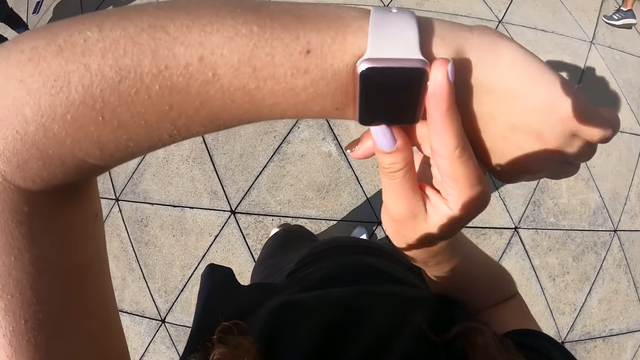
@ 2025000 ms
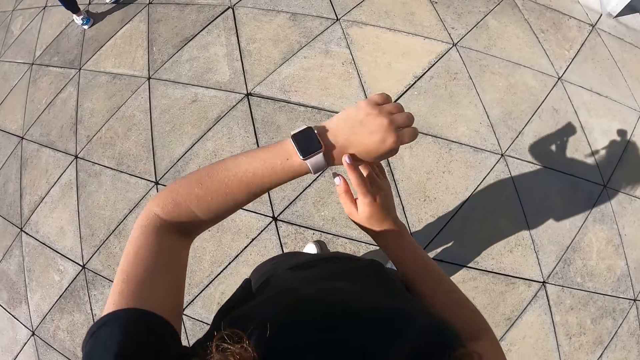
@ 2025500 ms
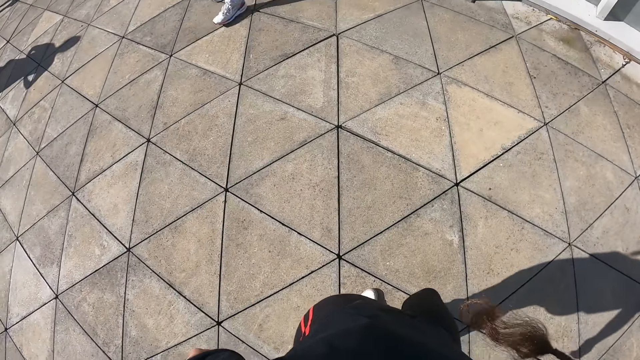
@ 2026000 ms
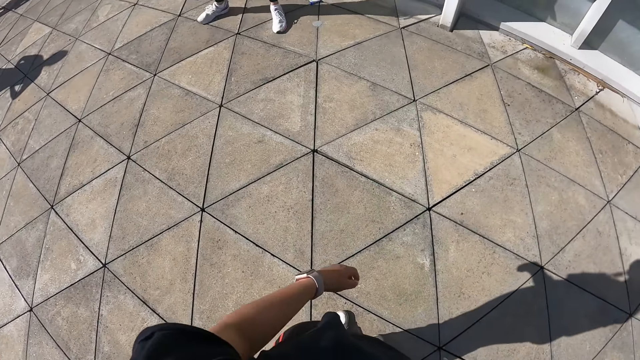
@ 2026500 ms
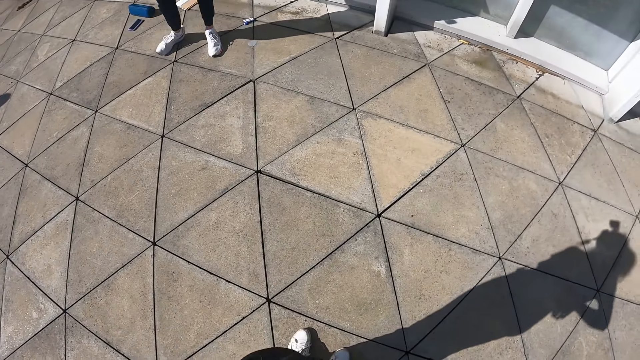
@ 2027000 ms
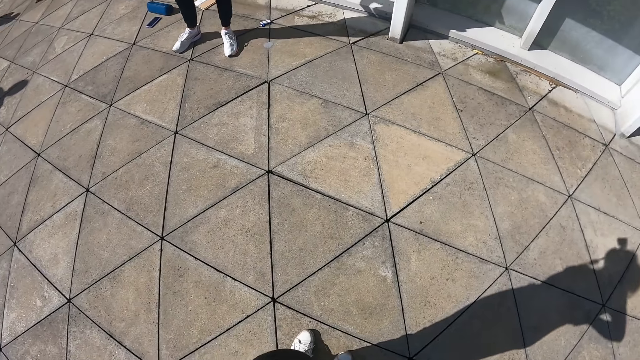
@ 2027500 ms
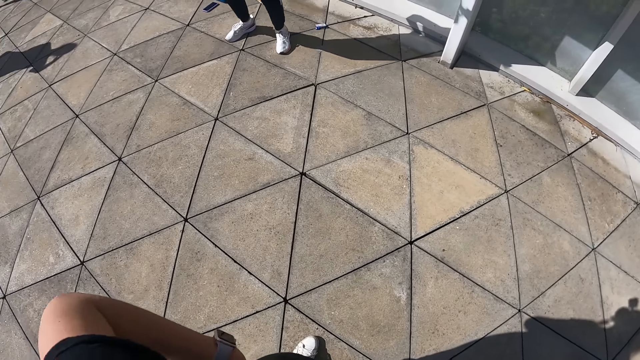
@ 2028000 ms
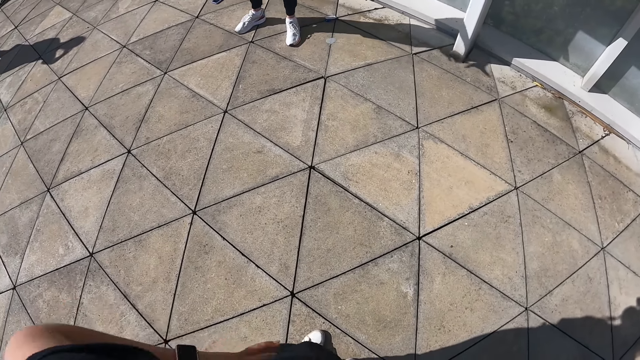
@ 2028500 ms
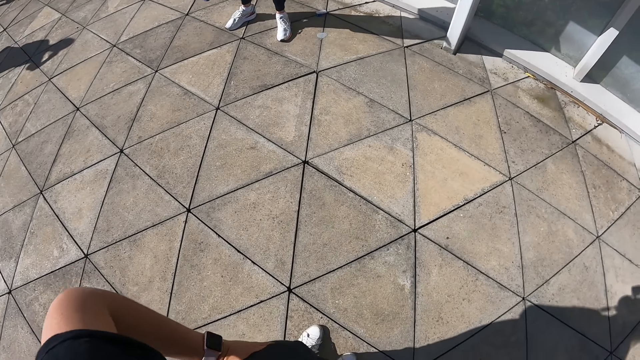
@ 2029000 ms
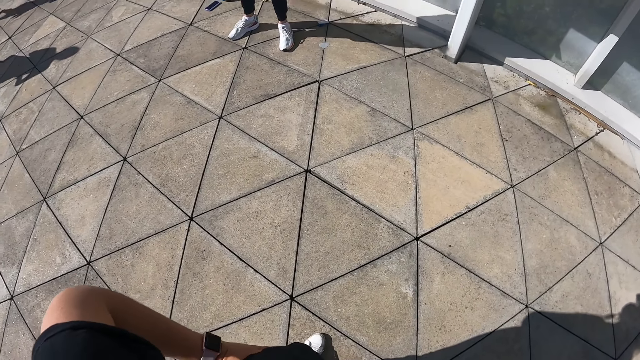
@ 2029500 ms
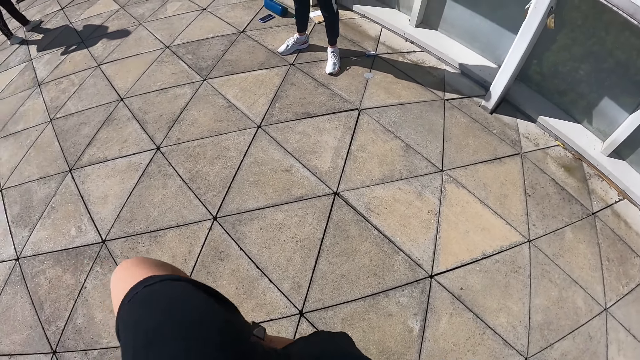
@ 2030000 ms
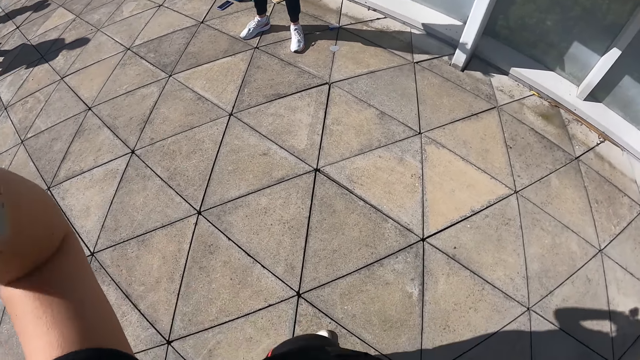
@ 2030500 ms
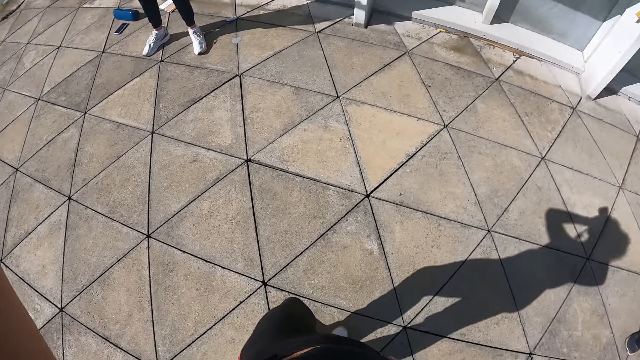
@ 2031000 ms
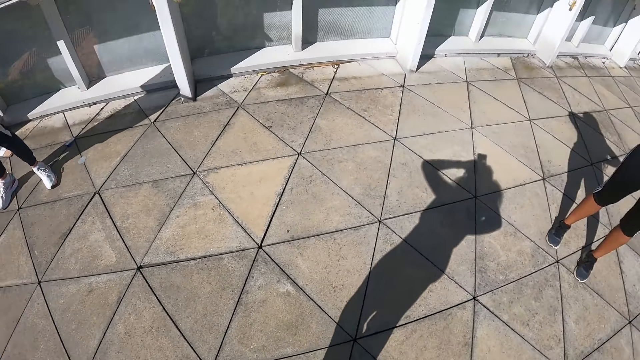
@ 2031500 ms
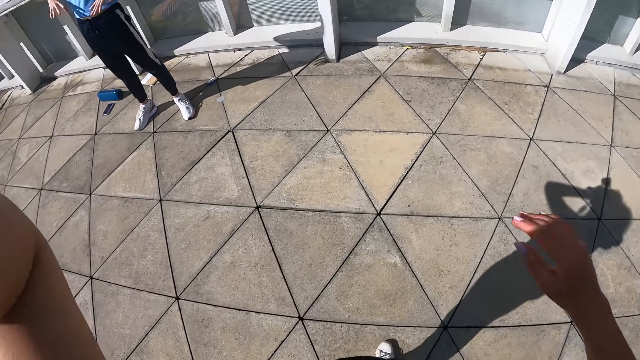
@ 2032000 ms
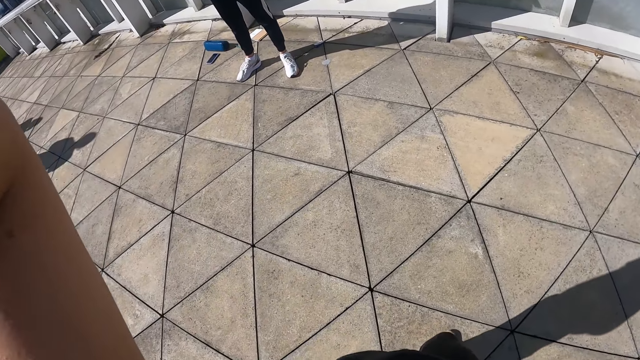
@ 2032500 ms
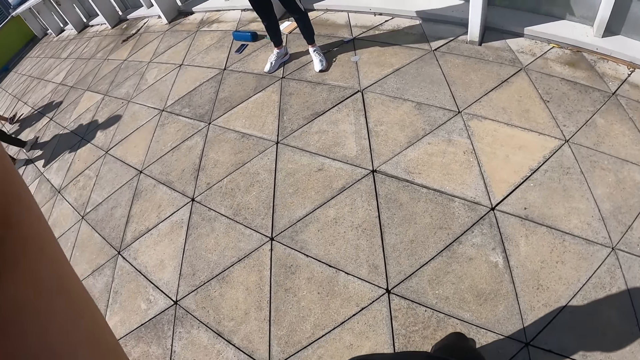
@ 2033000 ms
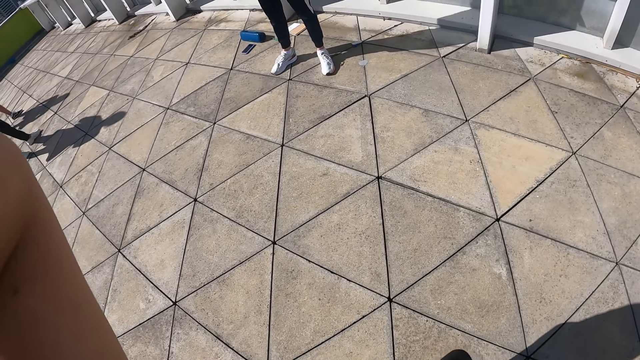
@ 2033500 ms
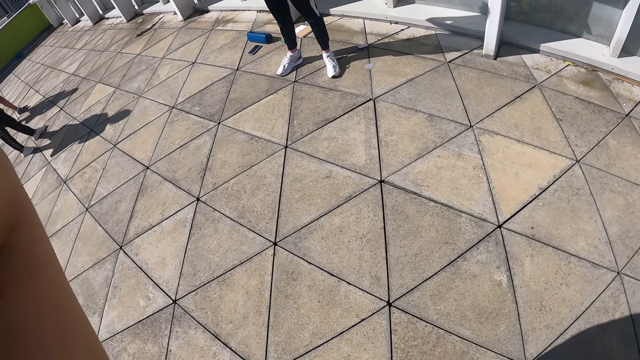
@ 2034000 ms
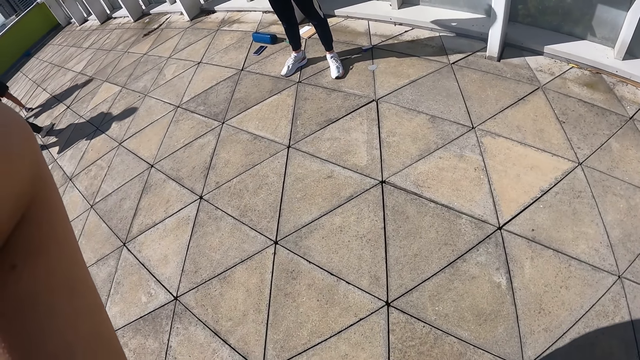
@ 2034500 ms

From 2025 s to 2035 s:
The camera wearer puts a hand on the waist.

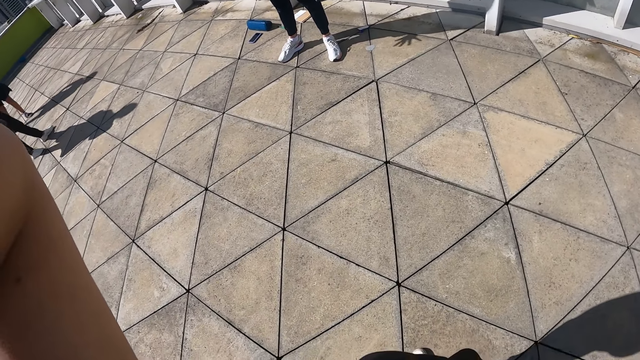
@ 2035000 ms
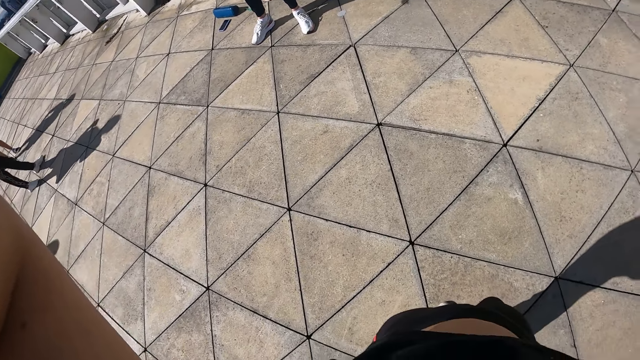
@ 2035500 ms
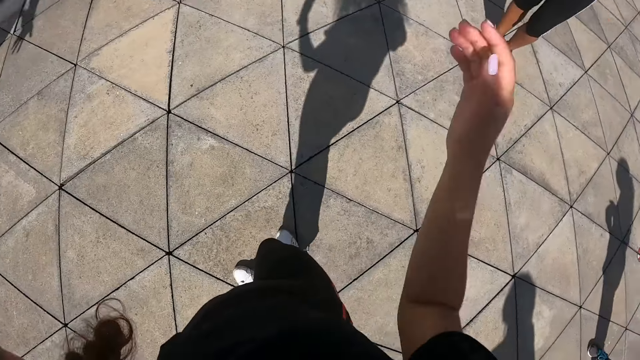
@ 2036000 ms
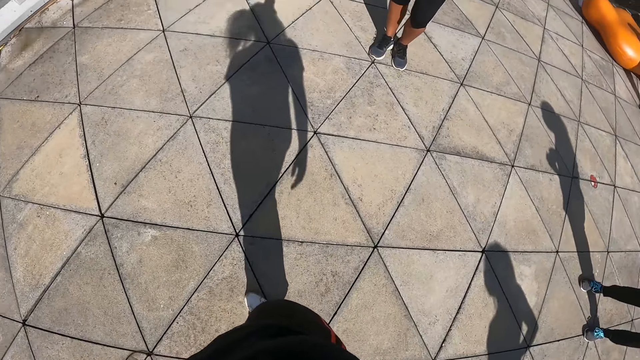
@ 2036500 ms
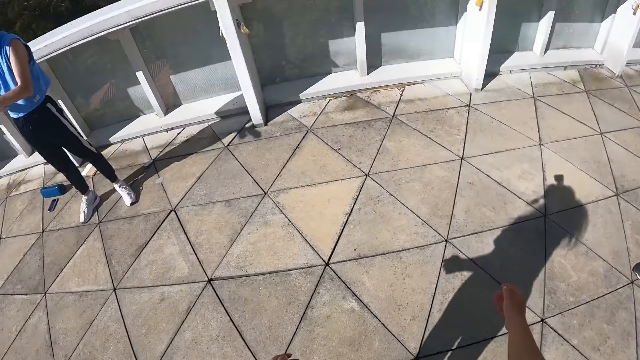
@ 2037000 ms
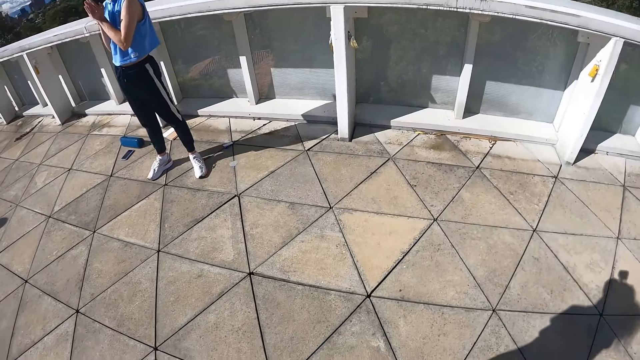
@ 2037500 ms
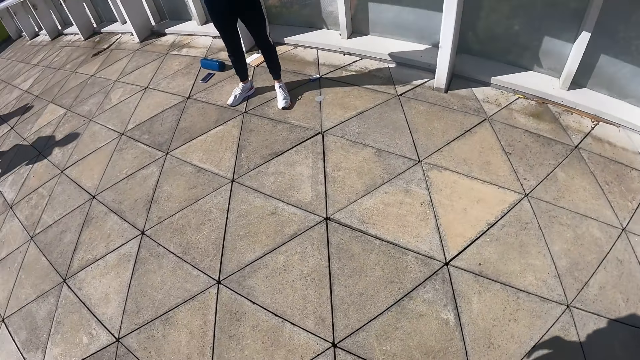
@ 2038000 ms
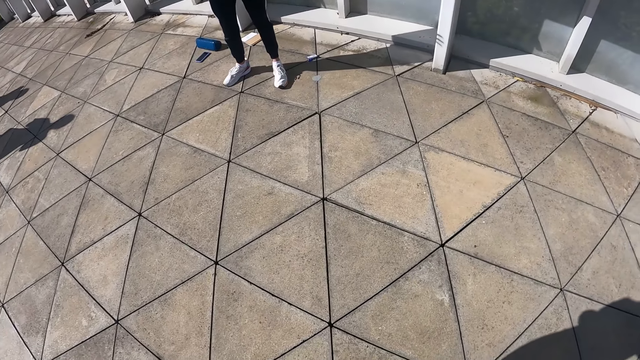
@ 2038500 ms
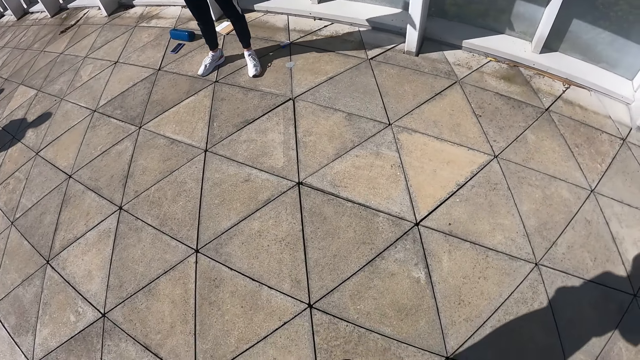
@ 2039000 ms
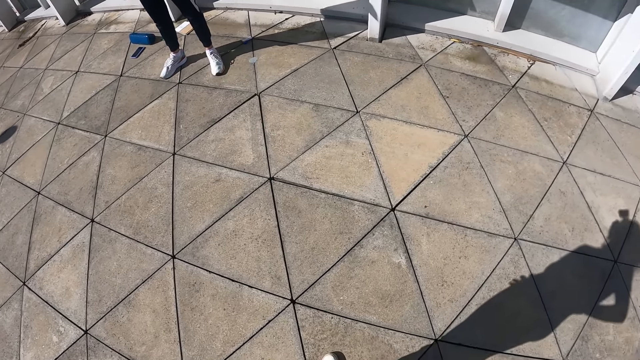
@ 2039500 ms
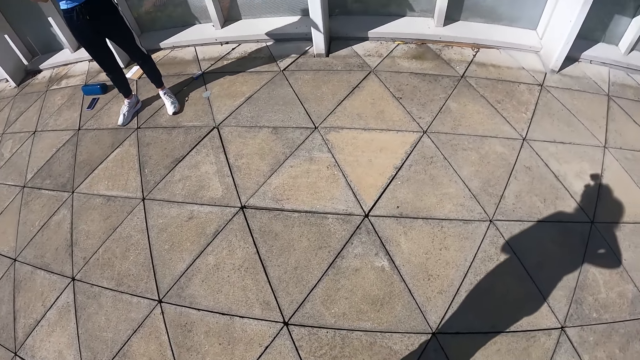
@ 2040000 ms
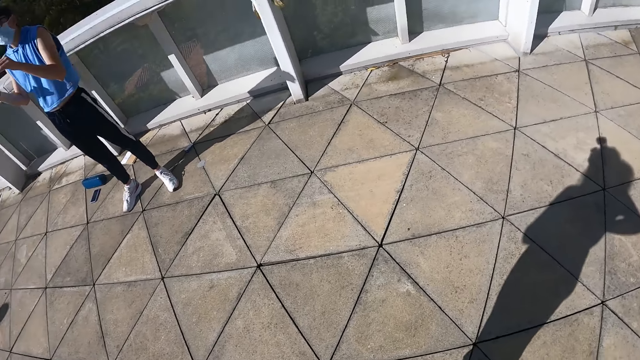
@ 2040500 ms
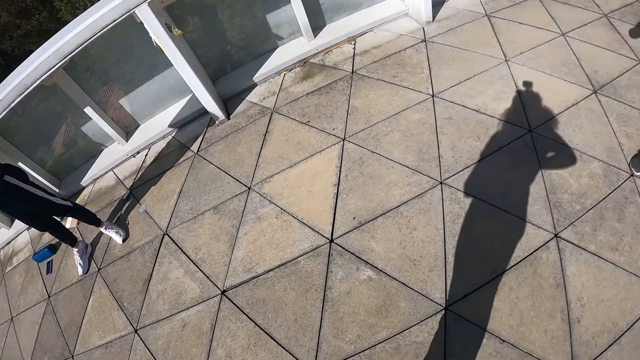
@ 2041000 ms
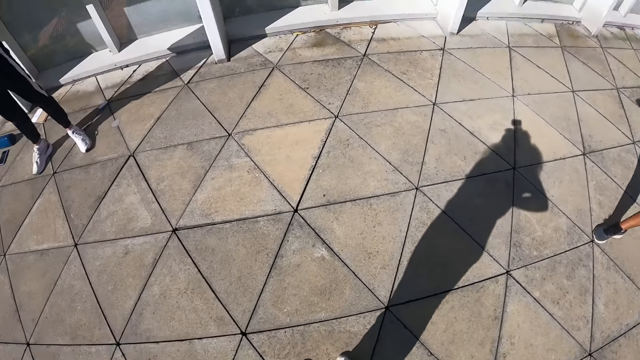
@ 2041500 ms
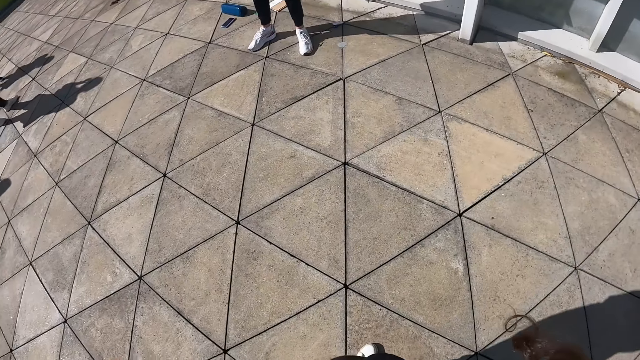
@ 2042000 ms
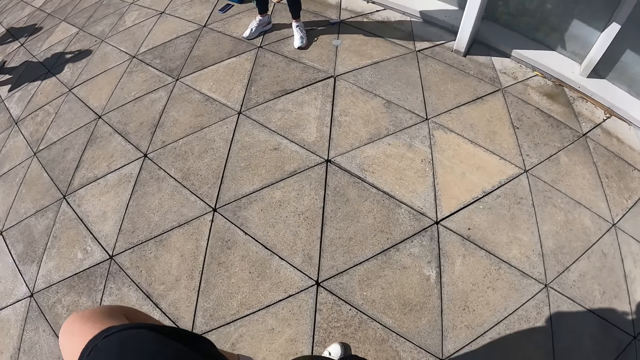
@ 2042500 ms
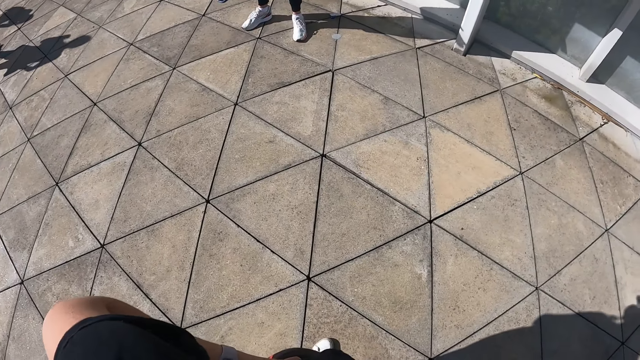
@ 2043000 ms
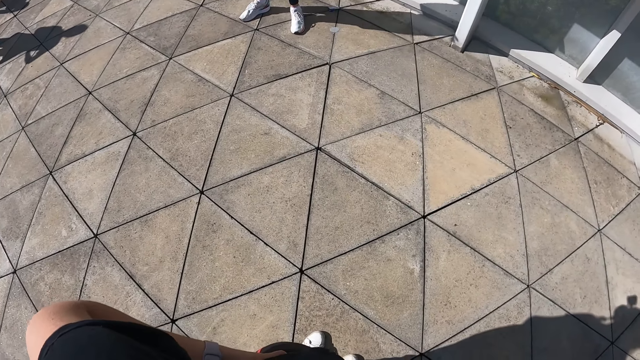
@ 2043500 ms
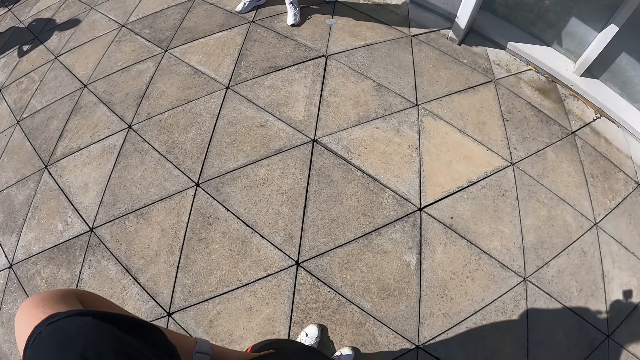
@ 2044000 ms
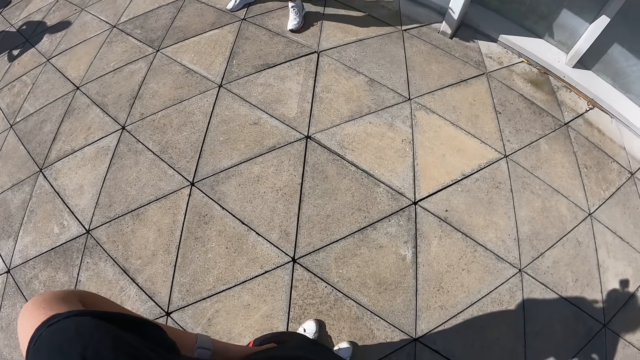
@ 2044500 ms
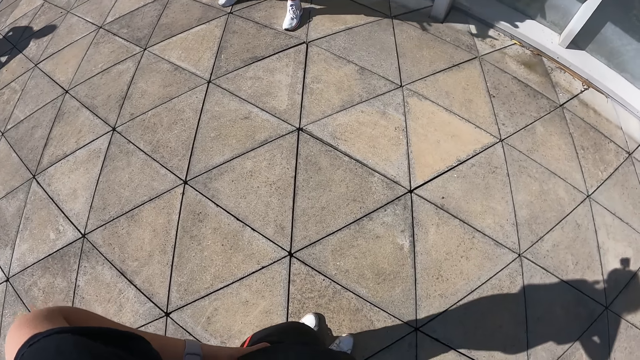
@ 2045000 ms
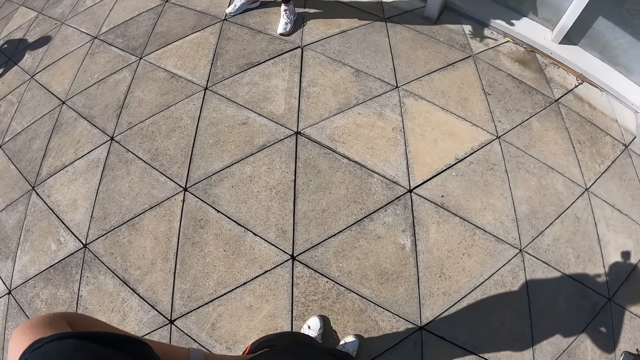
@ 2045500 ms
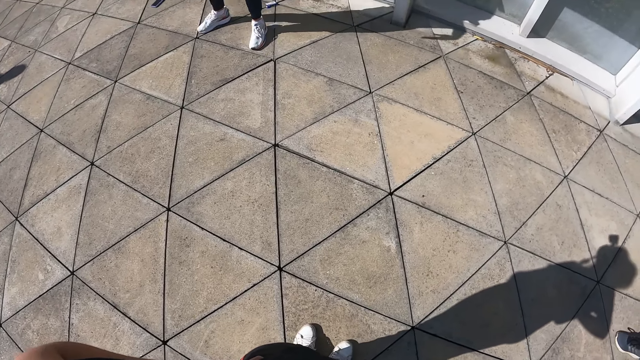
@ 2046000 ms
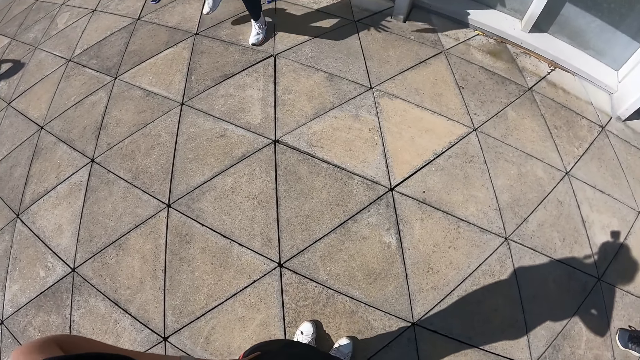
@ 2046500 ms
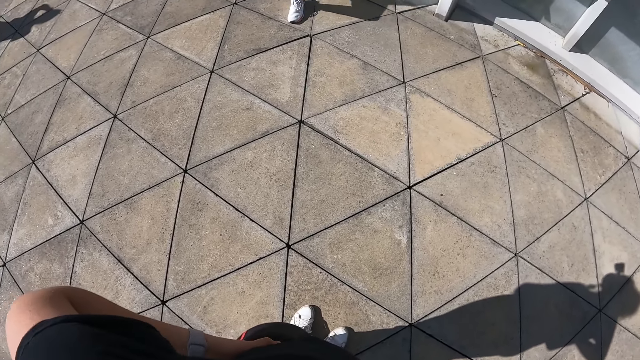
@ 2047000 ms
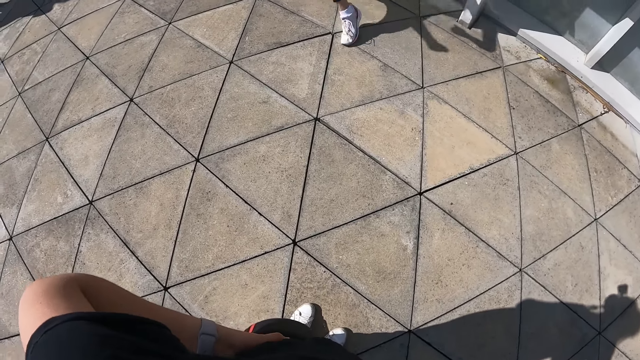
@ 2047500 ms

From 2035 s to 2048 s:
The man interacts with the group of people.
